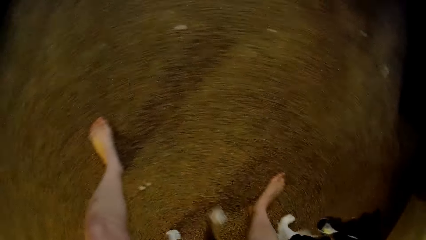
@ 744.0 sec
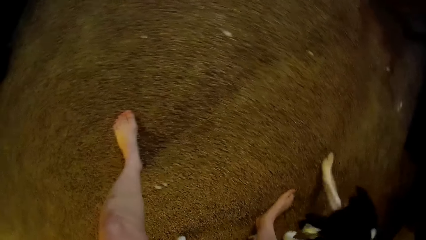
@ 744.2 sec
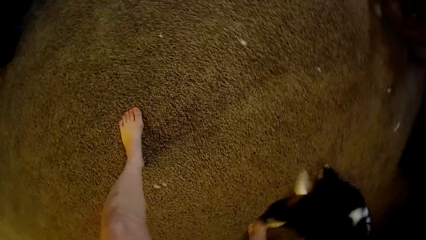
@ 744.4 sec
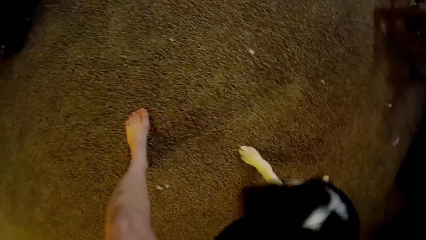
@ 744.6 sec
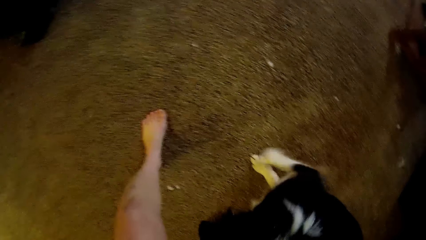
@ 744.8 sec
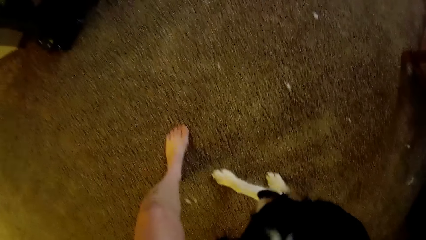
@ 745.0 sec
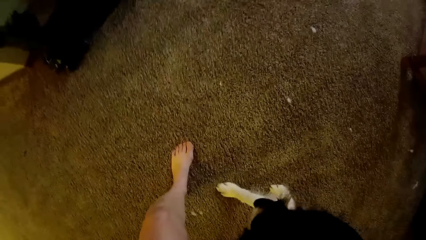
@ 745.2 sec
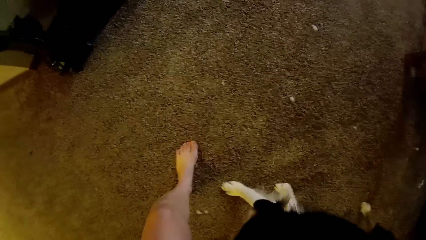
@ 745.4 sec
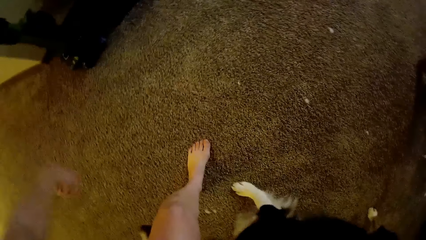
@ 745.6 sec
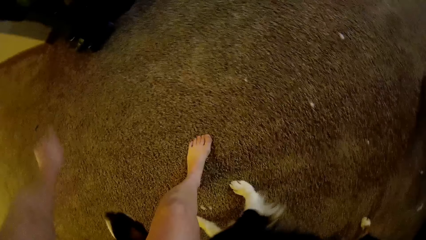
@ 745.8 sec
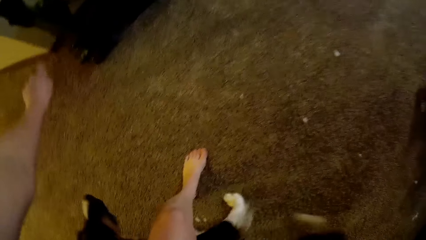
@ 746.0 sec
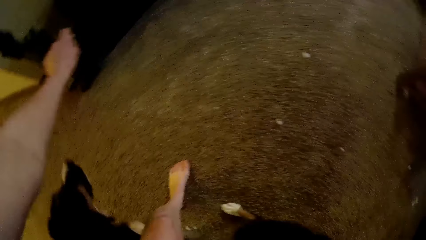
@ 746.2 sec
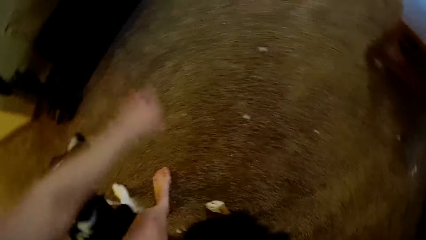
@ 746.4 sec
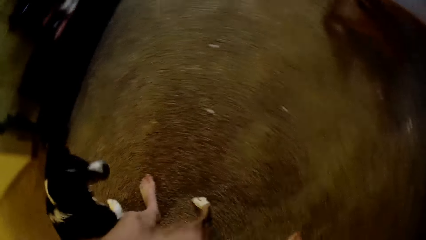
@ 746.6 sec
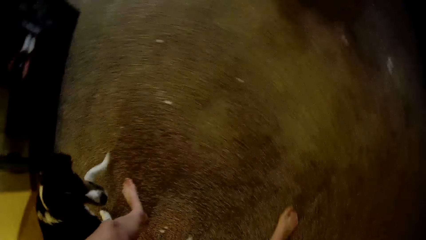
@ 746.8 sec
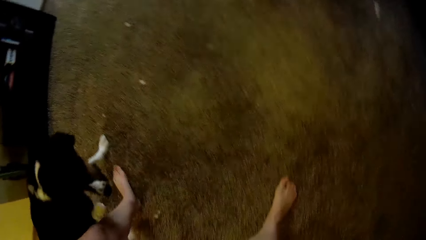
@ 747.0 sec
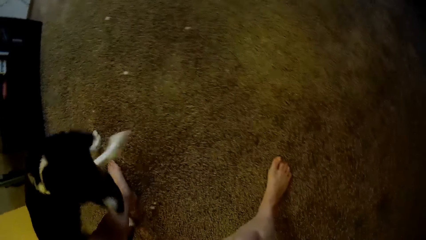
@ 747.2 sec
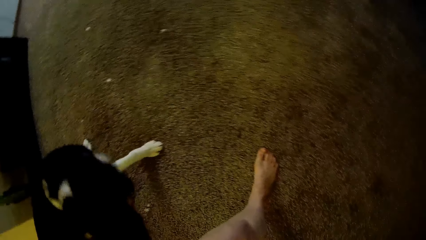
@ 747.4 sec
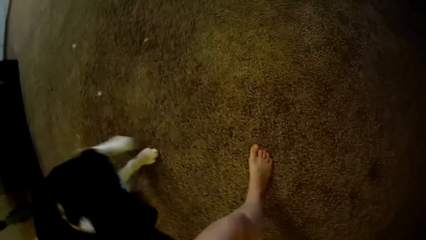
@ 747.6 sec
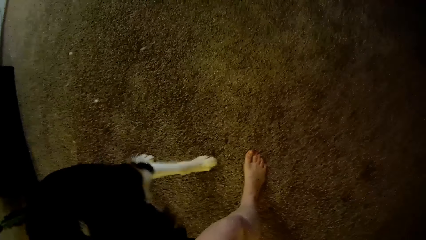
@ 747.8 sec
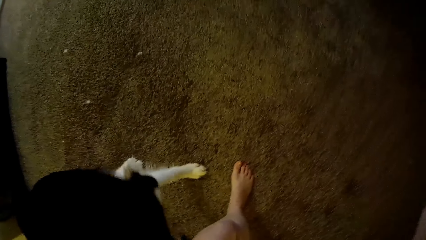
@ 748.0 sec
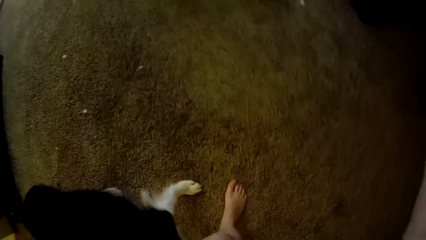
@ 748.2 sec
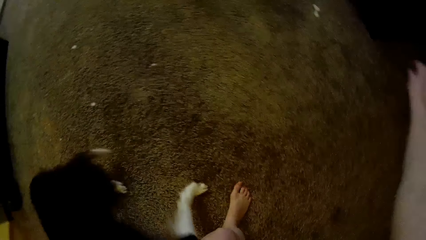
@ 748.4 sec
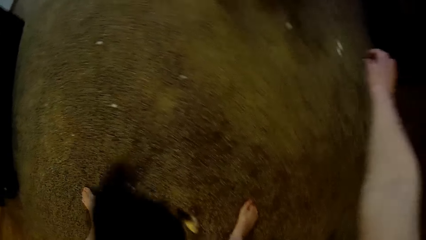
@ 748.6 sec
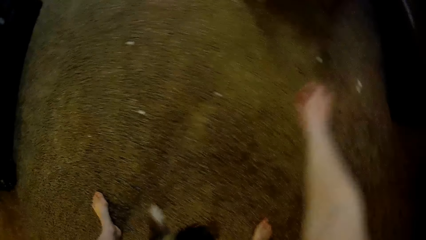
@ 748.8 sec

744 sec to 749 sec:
The camera wearer moves around her hands.

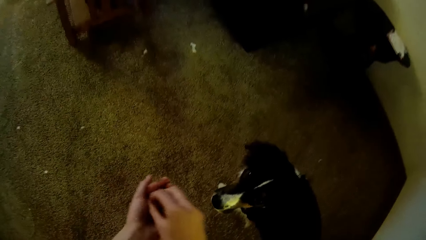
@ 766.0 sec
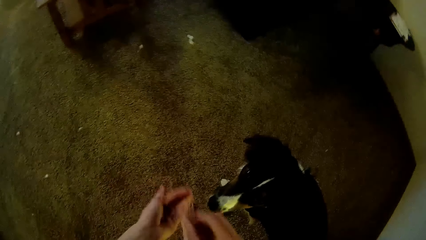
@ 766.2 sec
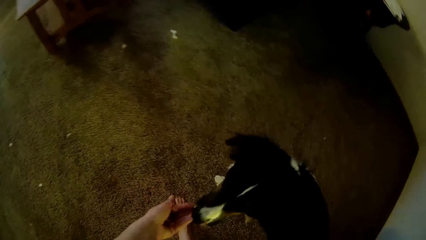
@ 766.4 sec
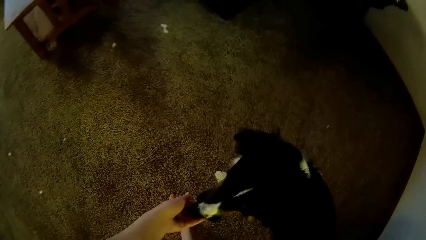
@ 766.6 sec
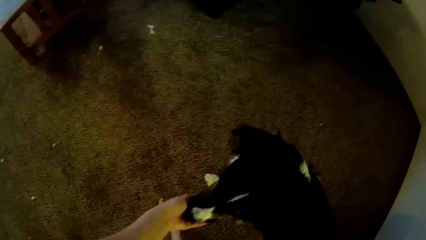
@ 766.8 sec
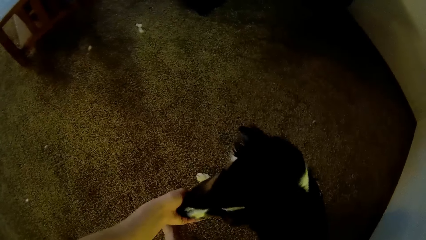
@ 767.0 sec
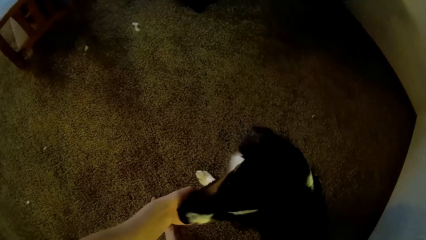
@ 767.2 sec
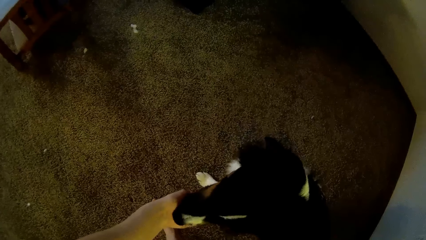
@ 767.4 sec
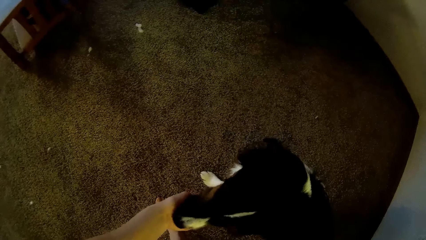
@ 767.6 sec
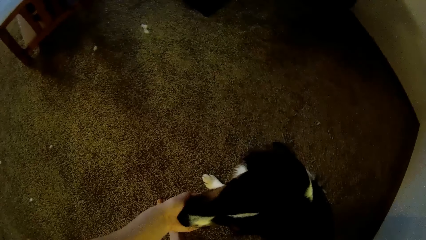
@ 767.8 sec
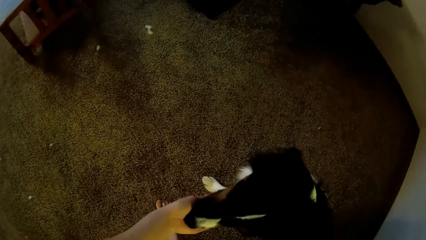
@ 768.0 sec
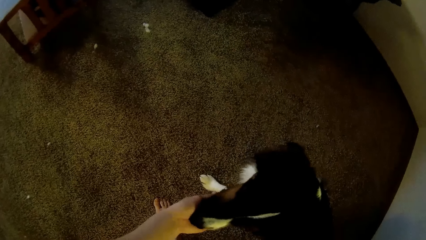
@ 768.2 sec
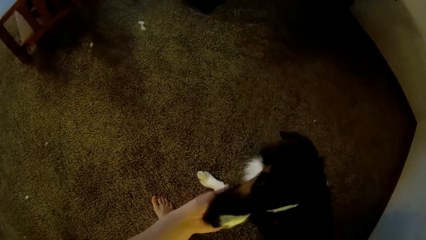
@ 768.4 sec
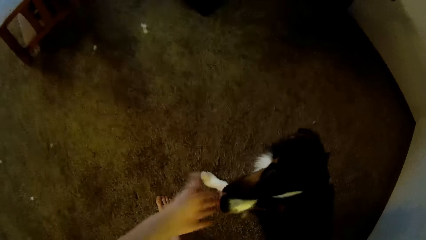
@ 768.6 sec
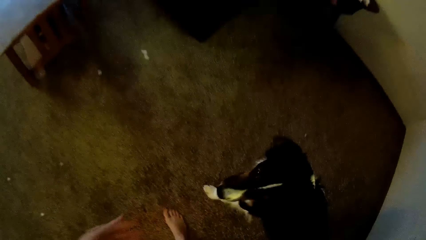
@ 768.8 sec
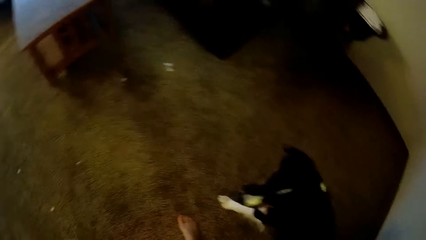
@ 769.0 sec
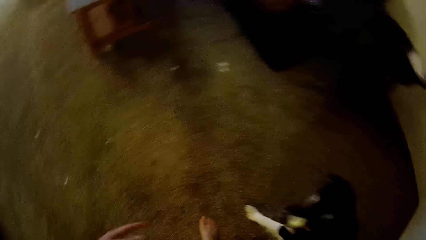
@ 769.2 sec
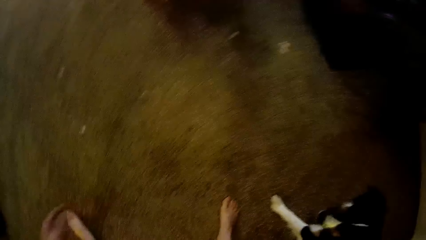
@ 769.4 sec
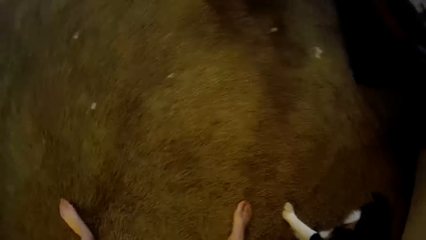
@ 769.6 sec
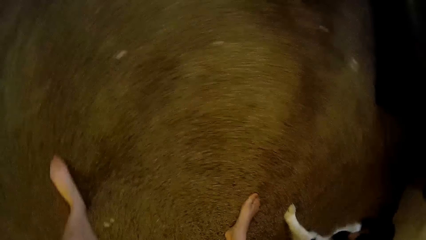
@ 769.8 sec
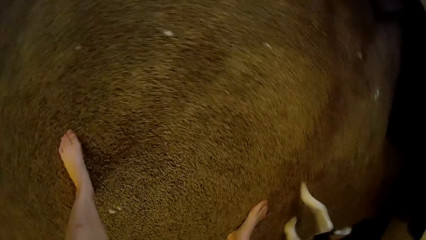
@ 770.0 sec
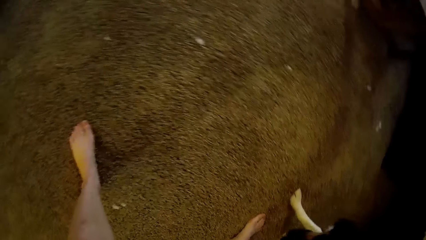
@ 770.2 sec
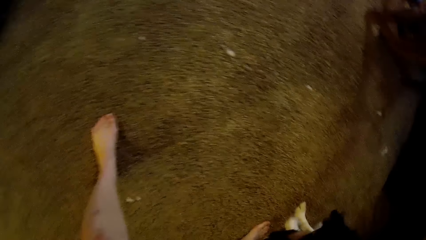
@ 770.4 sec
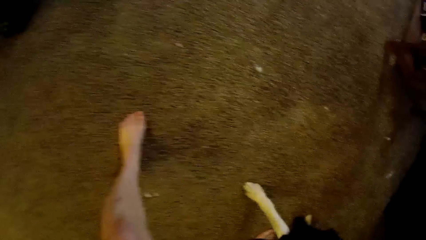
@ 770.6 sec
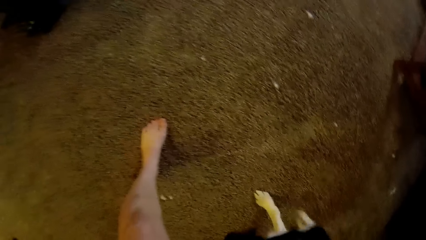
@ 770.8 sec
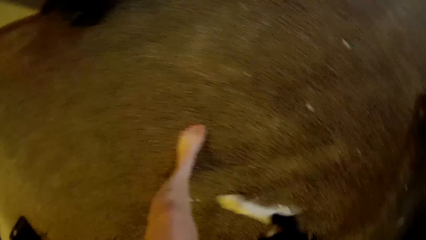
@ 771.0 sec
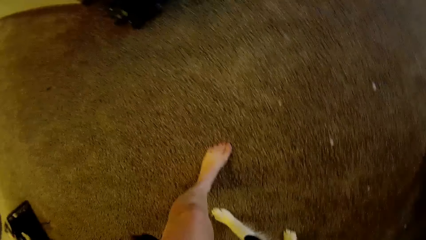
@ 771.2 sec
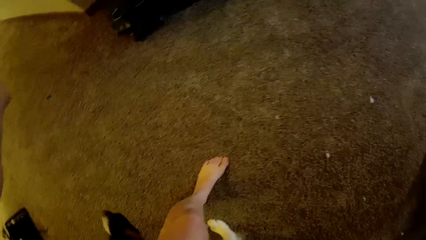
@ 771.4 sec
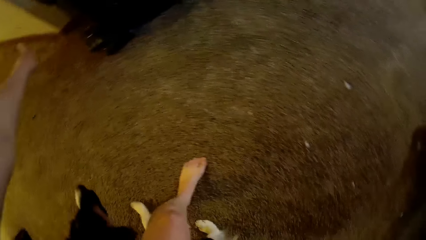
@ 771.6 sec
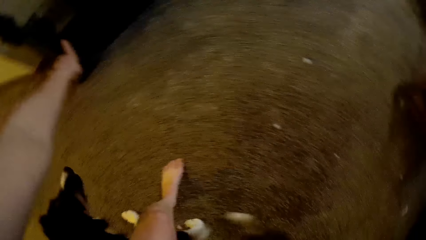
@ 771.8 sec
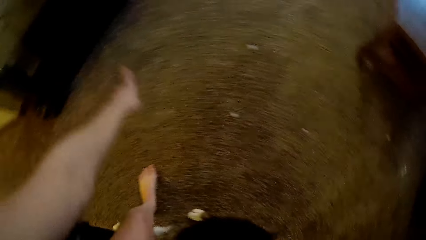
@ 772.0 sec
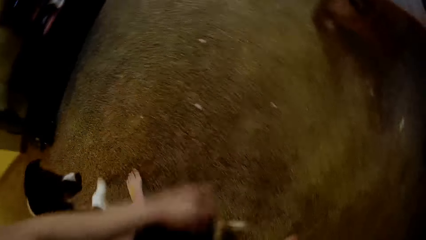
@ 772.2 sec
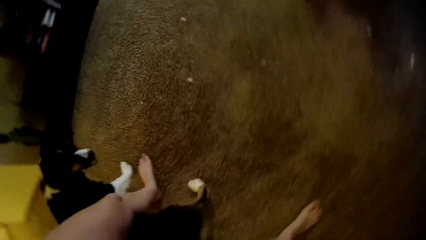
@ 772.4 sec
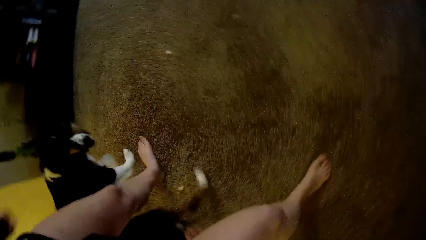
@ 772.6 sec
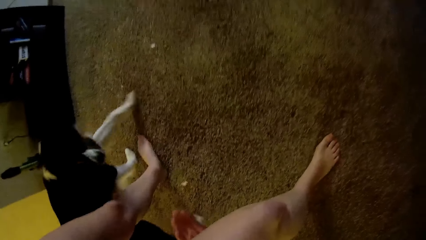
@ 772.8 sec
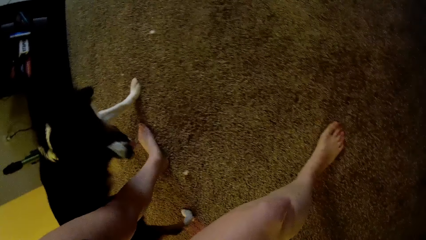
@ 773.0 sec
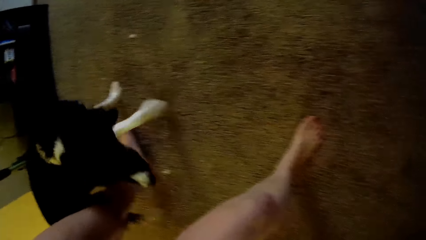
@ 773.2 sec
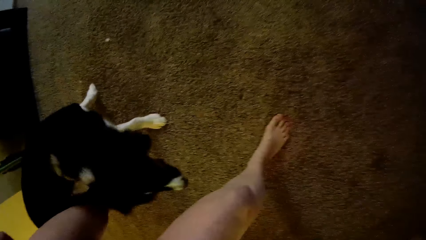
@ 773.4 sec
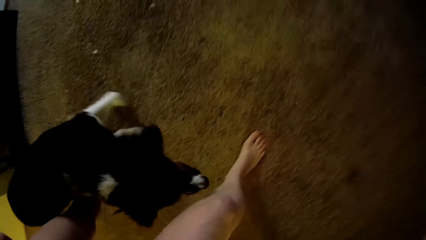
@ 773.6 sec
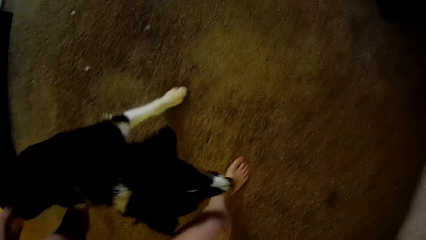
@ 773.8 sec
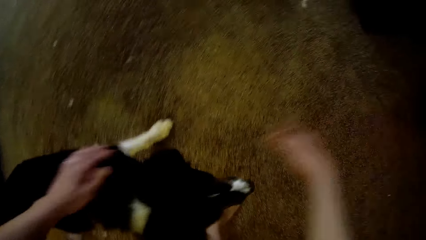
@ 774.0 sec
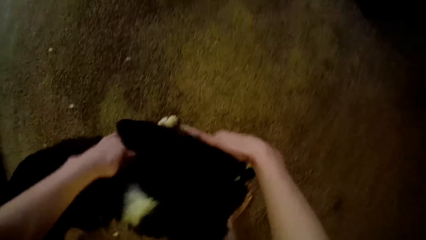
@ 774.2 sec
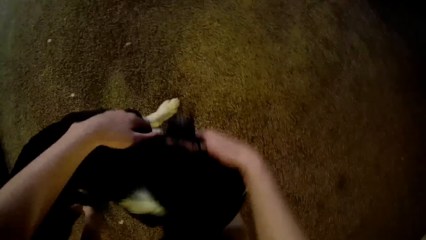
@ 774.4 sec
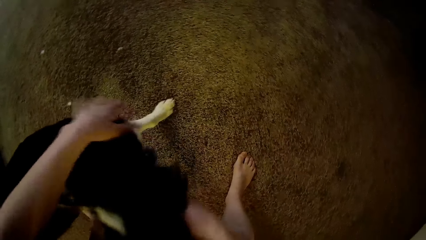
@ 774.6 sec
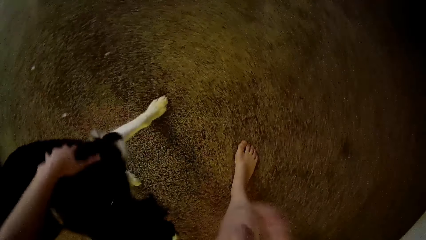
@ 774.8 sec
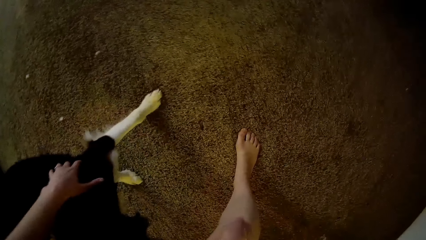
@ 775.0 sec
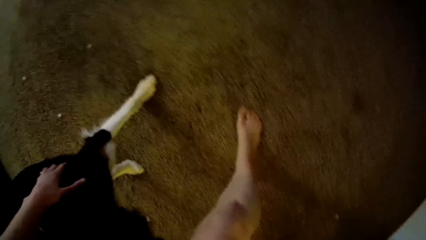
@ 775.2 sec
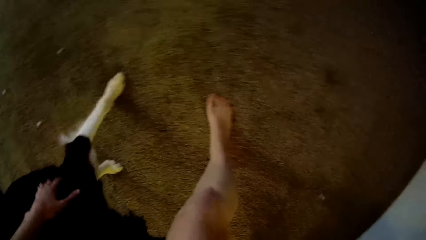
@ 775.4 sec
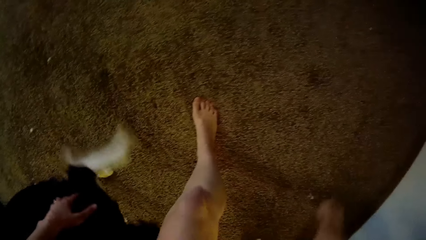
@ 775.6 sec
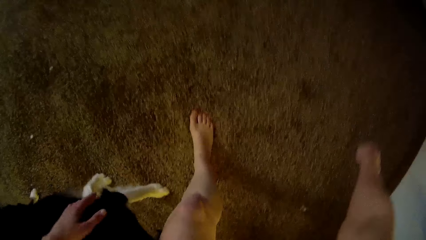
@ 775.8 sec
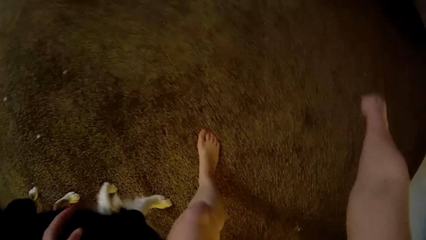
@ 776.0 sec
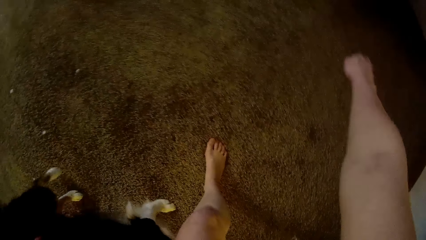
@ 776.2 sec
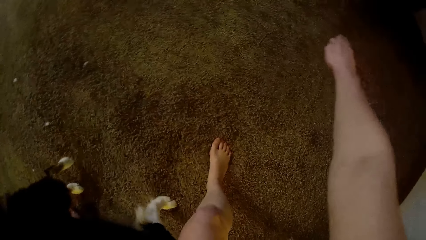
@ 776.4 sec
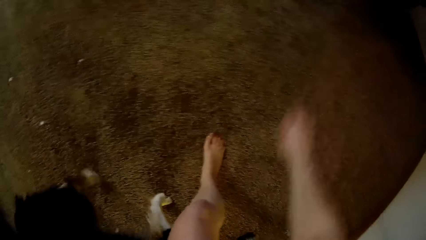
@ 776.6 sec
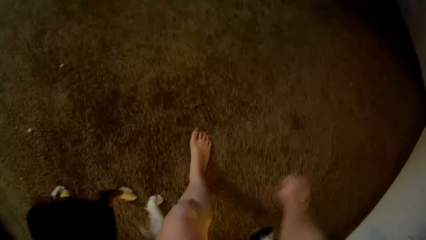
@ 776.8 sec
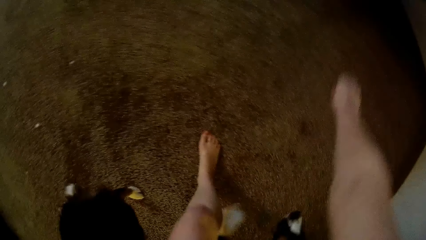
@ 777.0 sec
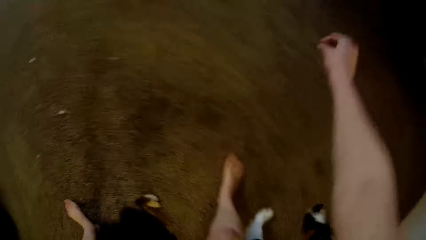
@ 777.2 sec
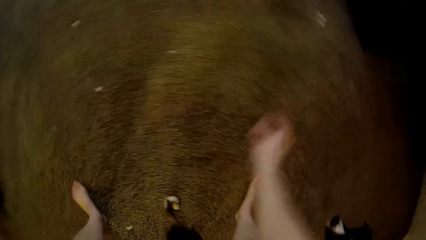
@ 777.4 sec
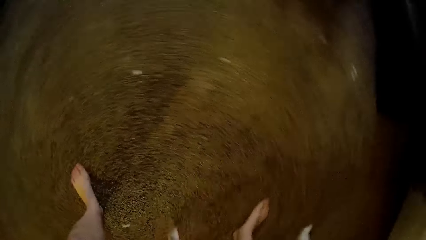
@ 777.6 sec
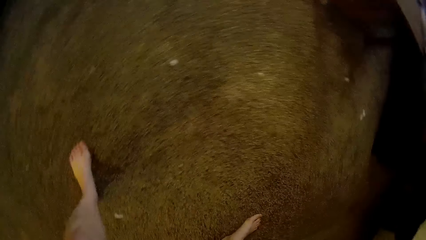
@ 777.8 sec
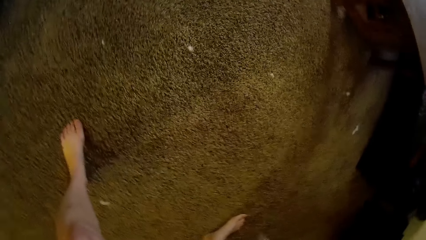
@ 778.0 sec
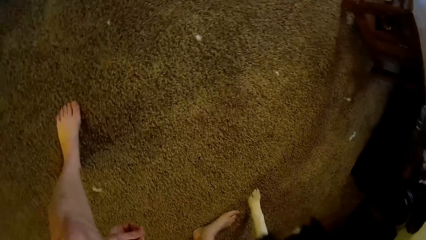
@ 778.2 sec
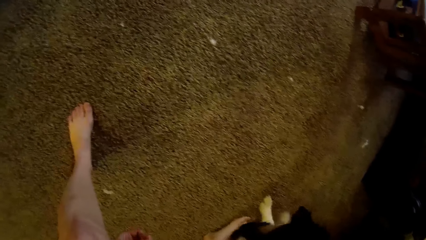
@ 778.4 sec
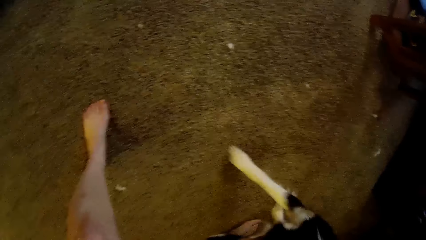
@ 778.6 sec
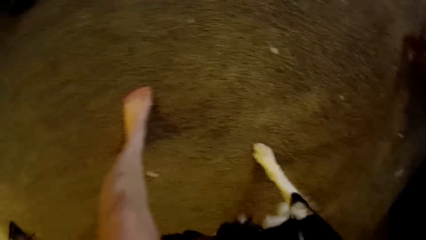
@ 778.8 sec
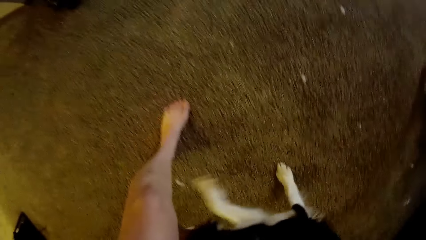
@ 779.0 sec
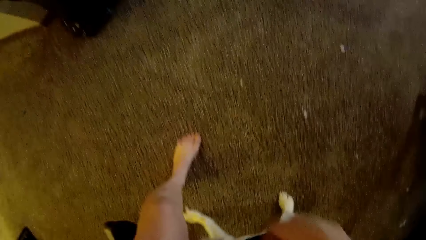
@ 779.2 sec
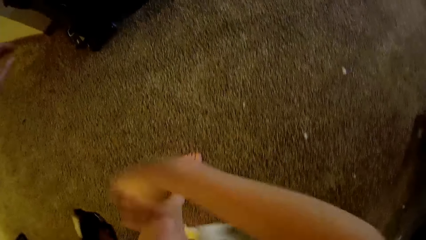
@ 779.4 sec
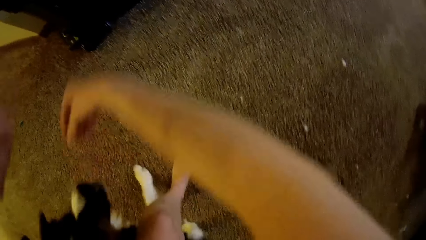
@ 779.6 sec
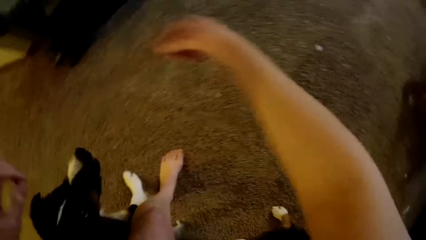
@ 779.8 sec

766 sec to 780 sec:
The camera wearer gives the dog something. She moves around her hands. She holds the dog. She gives the dog something.
